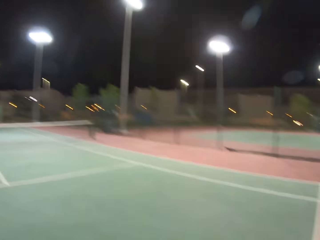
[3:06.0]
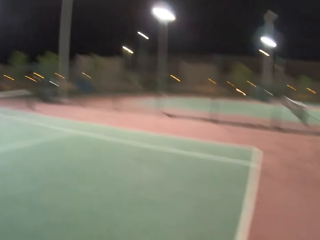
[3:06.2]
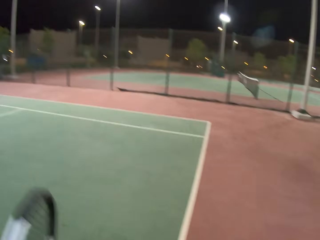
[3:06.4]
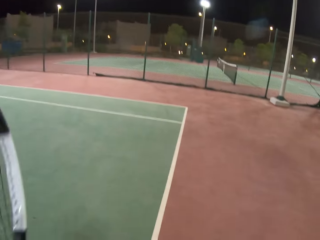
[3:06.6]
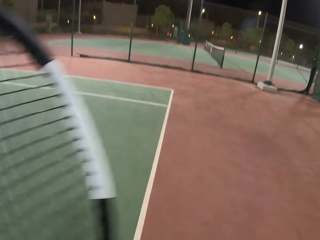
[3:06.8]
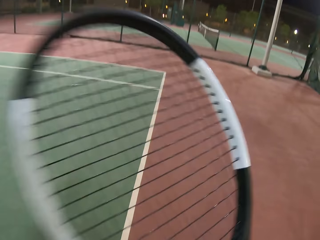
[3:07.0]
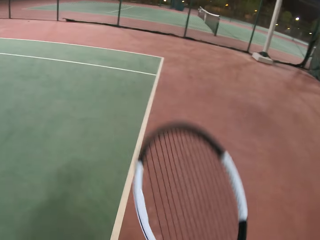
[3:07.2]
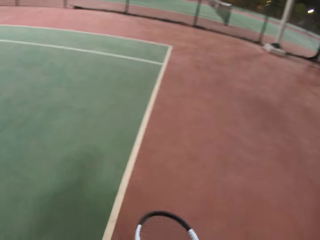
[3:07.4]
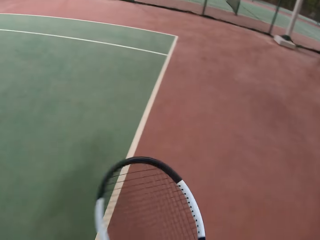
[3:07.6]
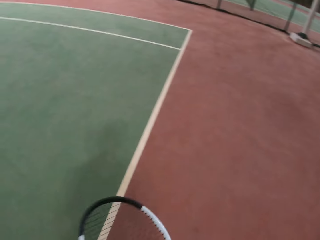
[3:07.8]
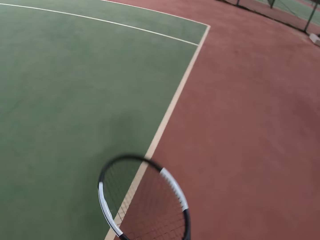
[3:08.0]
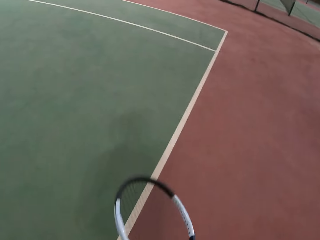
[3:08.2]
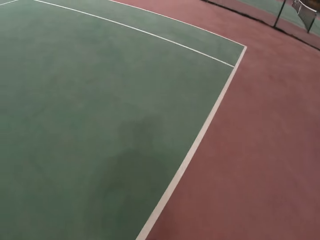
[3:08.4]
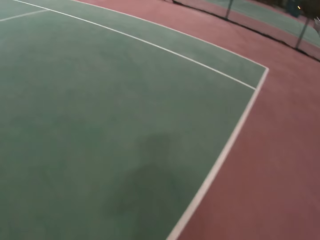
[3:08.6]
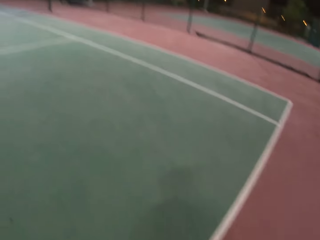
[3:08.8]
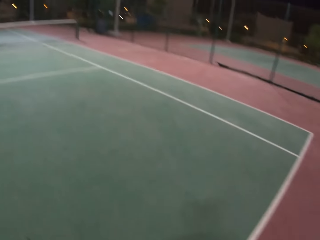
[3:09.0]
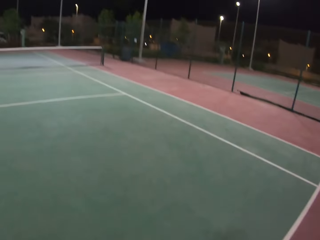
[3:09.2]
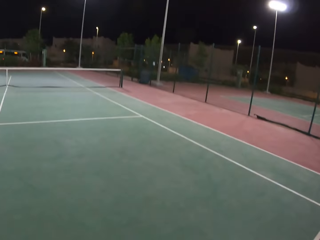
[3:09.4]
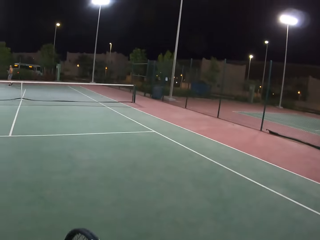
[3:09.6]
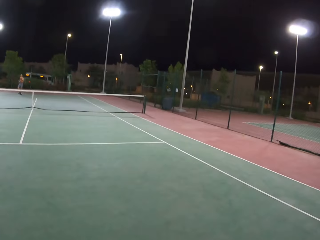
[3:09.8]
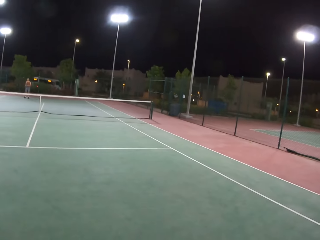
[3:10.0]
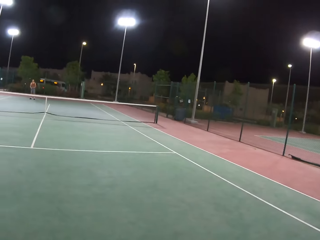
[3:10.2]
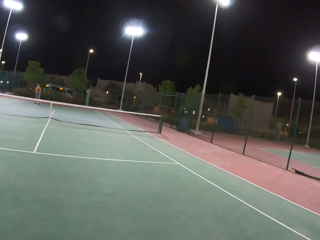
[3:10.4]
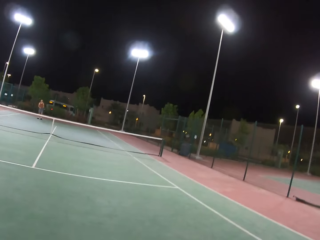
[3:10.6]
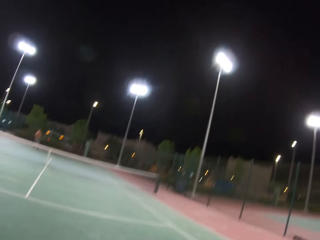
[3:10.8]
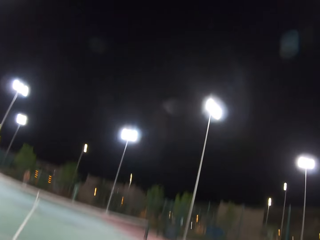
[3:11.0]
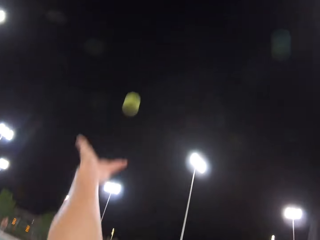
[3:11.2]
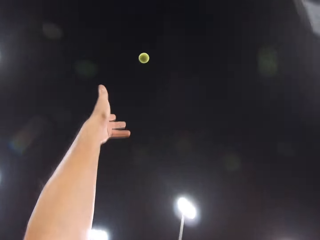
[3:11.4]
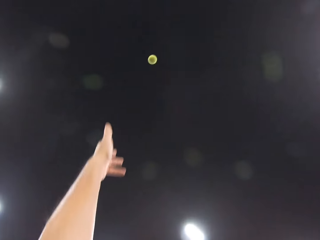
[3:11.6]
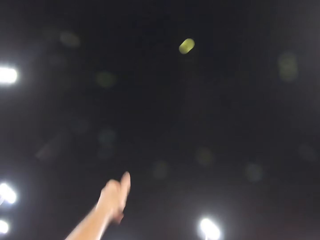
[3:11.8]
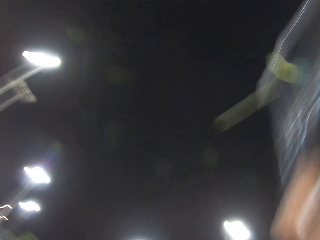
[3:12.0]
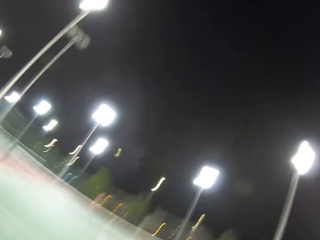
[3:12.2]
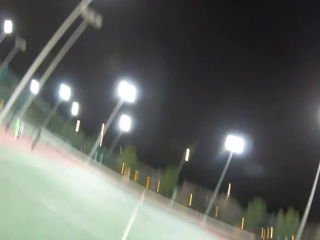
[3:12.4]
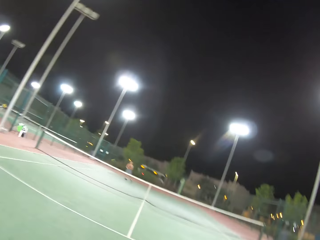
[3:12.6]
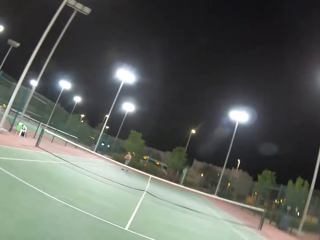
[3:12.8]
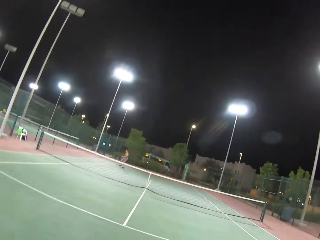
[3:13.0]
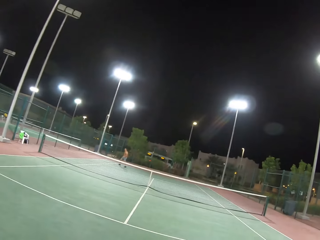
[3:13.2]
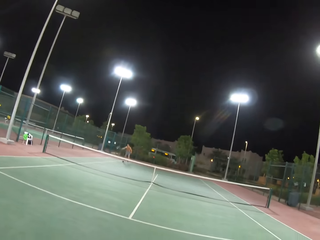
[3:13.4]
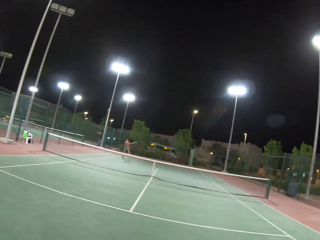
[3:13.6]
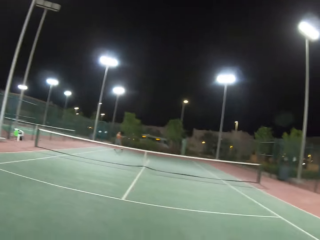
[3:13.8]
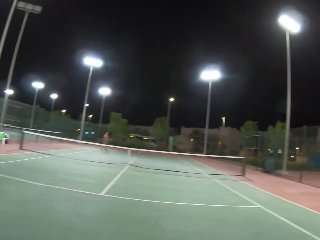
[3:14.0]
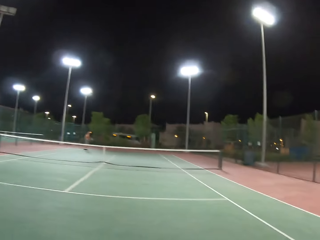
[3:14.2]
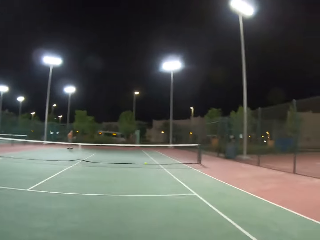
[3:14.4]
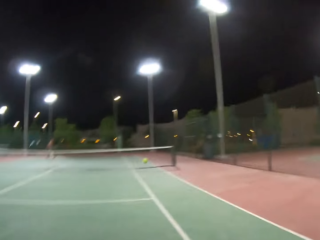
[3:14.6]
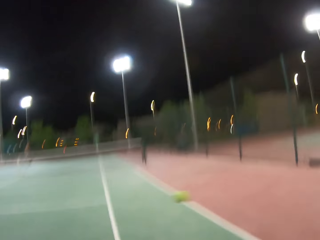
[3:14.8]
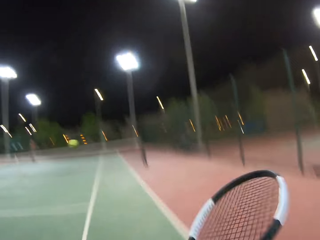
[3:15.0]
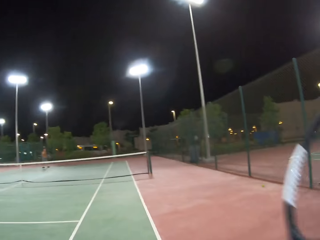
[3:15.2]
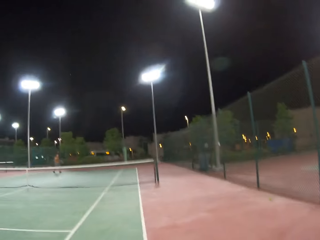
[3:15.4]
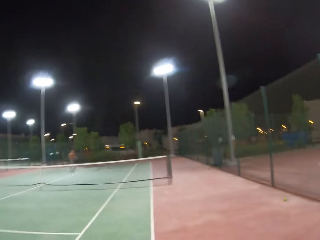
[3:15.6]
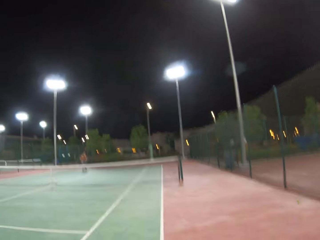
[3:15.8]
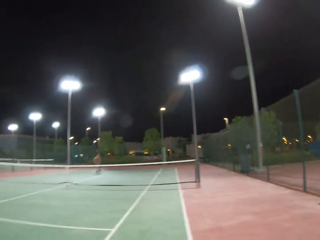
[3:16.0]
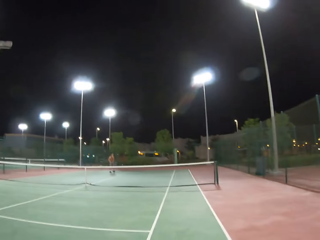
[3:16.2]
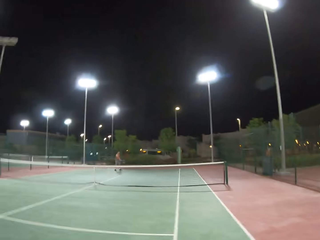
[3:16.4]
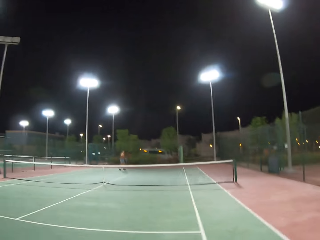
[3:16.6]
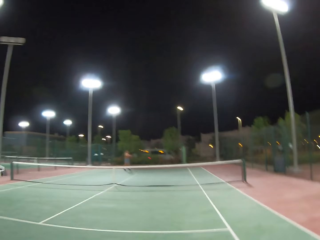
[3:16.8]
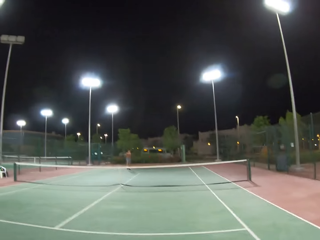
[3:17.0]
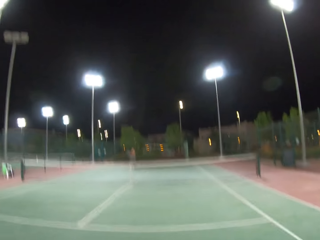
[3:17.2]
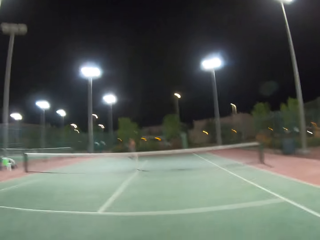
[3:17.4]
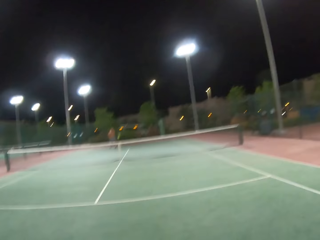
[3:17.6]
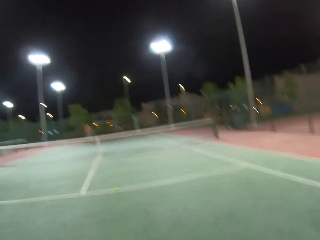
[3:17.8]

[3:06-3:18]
The camera wearer dribbles the tennis ball. They play tennis with a man.

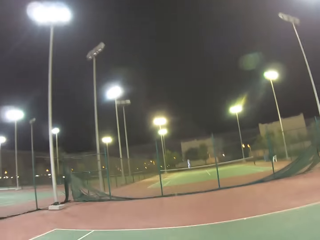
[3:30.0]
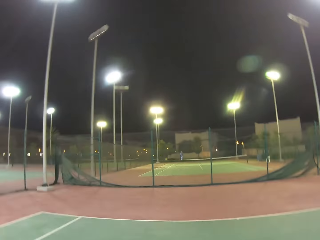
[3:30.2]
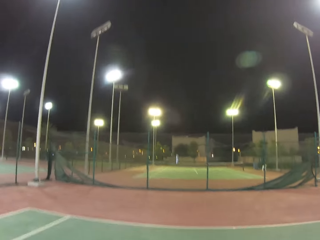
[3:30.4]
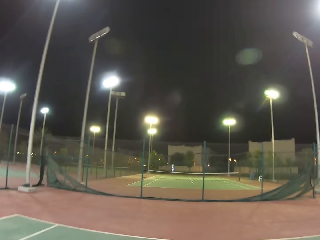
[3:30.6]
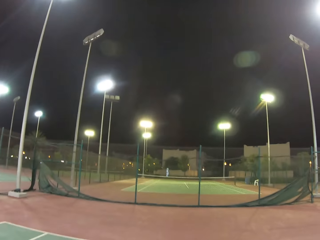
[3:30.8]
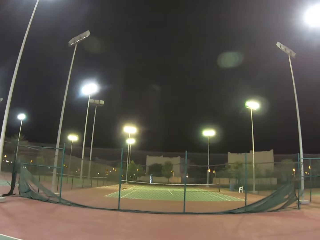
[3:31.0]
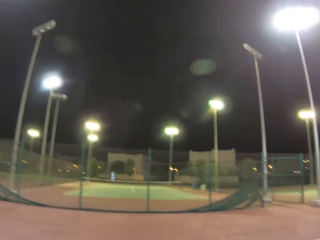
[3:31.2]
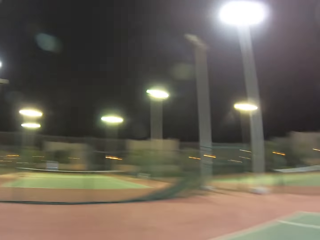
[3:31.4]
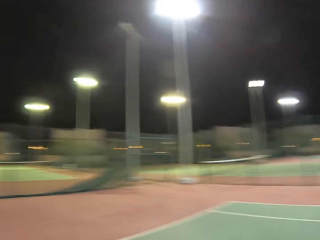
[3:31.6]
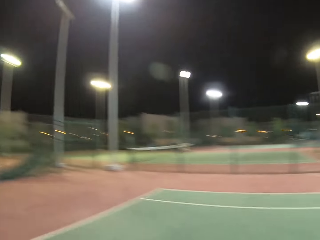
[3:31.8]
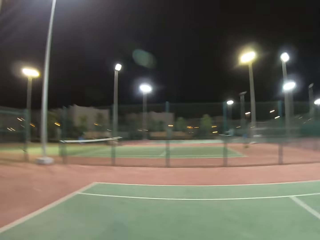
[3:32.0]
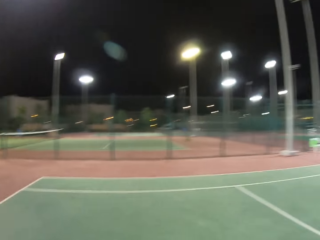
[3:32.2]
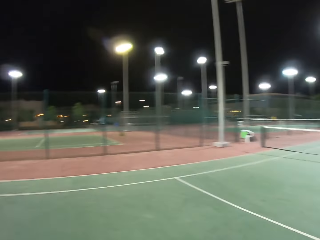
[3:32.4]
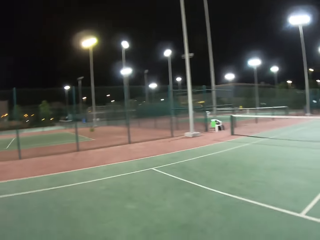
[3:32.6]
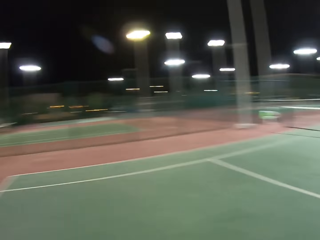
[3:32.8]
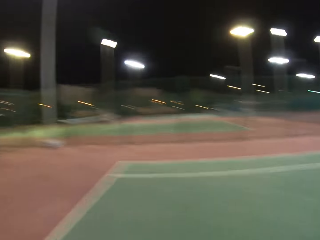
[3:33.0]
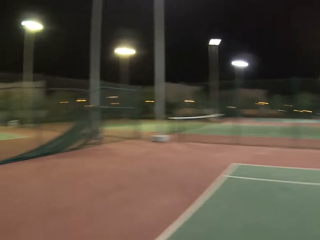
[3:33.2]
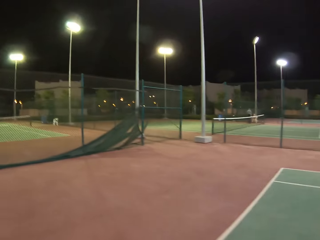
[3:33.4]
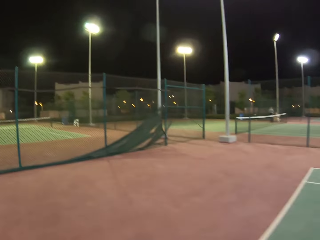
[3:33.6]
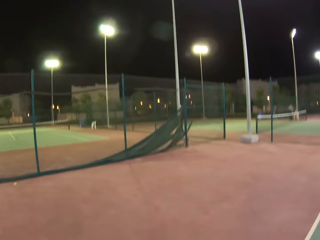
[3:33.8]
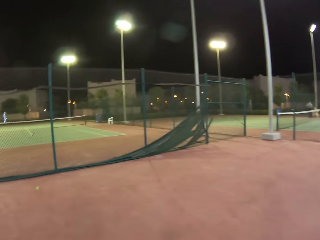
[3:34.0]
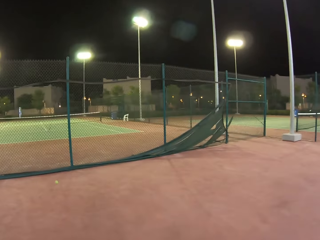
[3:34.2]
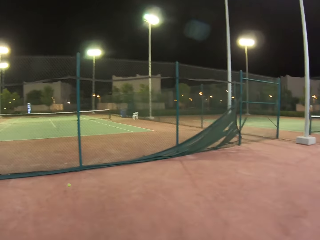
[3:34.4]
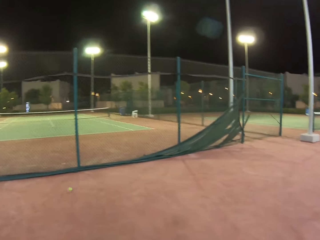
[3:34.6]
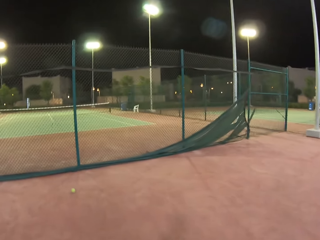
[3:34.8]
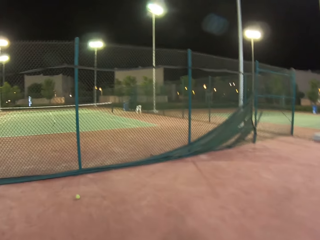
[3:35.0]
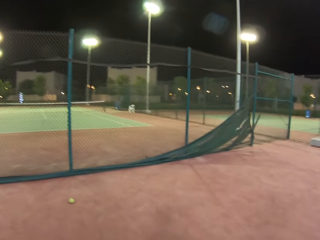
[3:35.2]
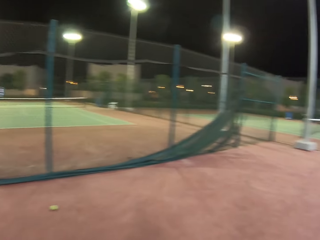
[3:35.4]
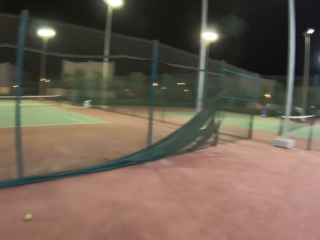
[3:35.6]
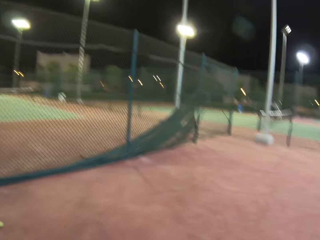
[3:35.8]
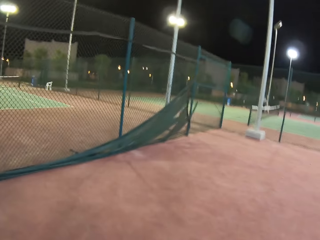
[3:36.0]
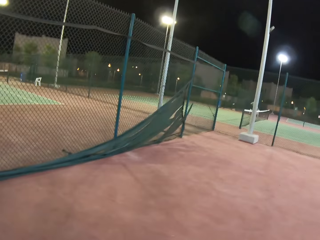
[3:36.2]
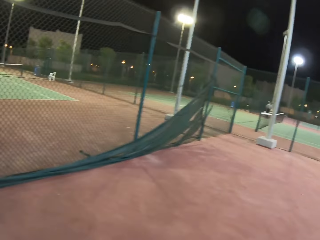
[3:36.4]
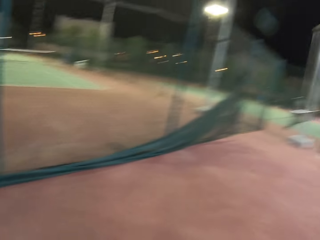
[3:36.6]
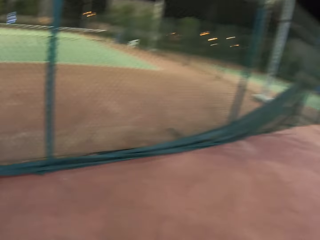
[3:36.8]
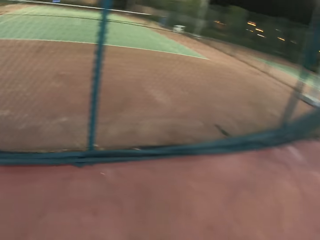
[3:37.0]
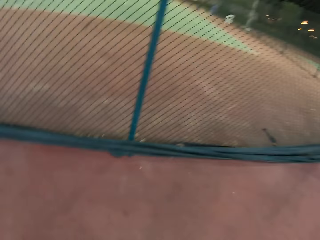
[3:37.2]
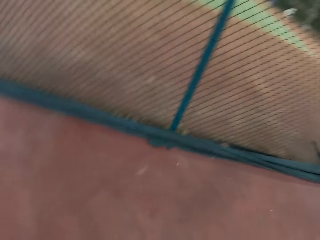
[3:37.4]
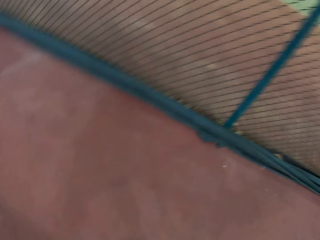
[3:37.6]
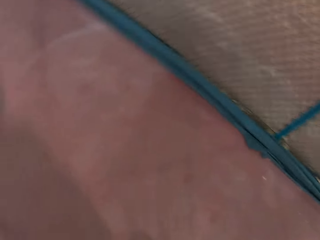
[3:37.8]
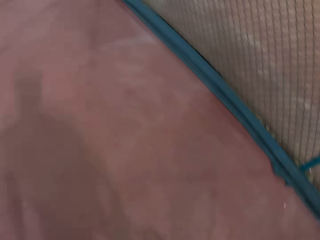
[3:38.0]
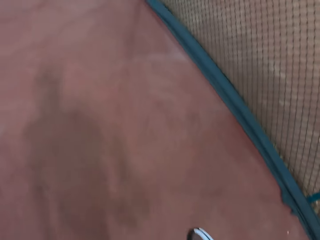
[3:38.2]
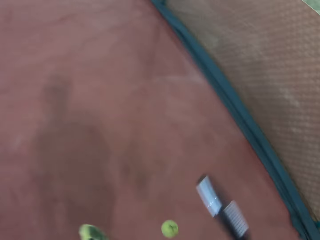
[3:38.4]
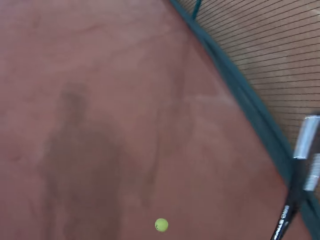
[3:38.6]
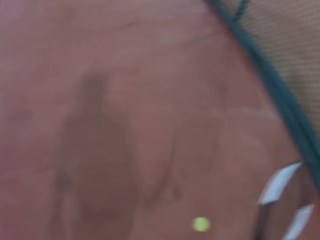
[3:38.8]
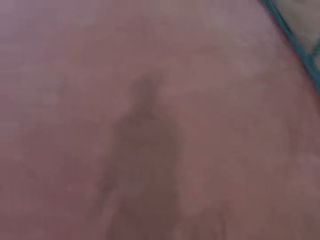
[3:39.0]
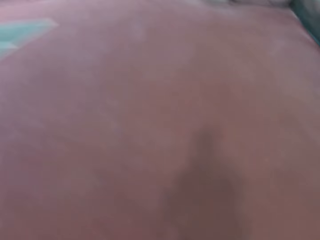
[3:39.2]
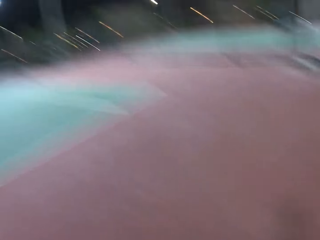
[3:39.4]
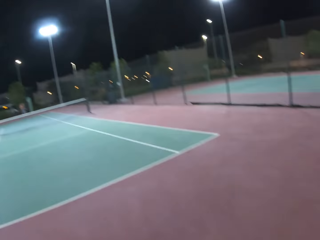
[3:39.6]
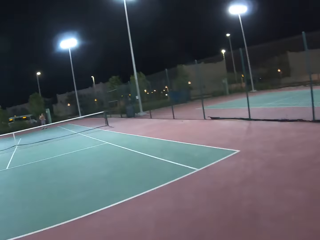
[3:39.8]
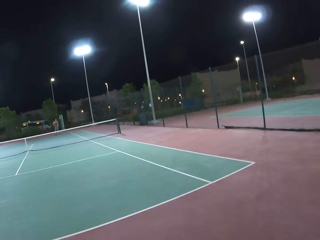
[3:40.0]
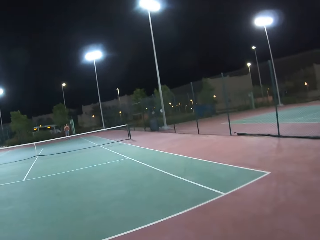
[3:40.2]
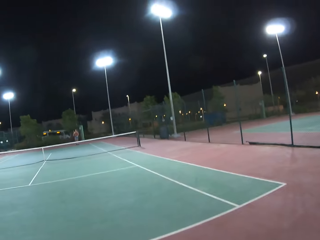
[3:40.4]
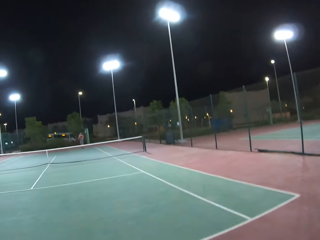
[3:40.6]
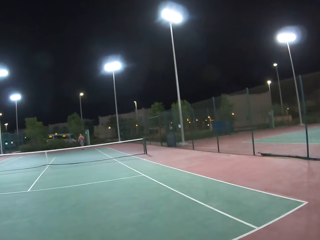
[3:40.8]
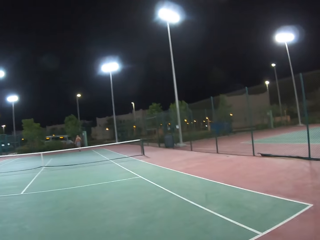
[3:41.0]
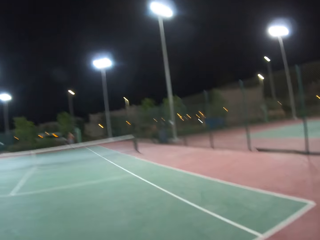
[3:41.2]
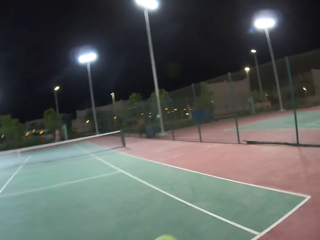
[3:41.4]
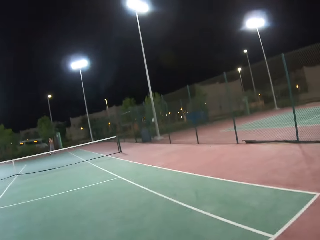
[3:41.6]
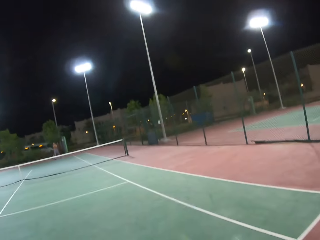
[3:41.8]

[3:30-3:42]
The camera wearer walks around the tennis court. They stare around the field. They pick the ball from the ground. They dribble the tennis ball. A man looks around the tennis court.
